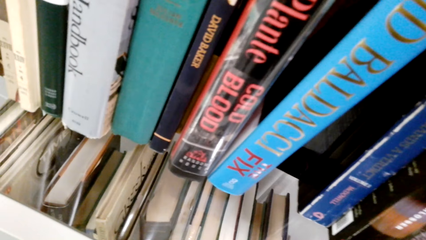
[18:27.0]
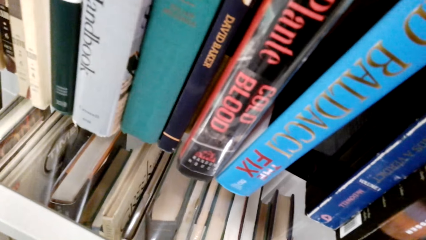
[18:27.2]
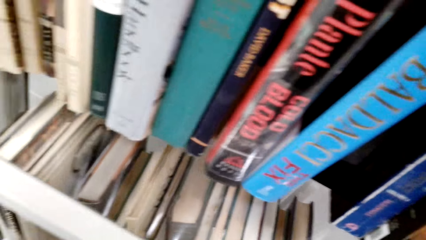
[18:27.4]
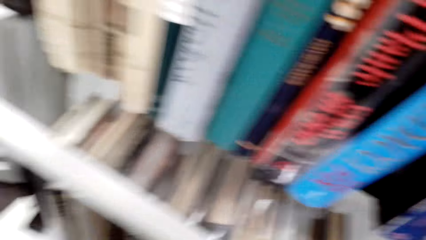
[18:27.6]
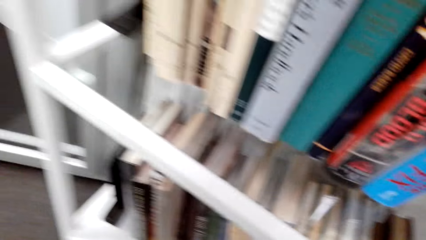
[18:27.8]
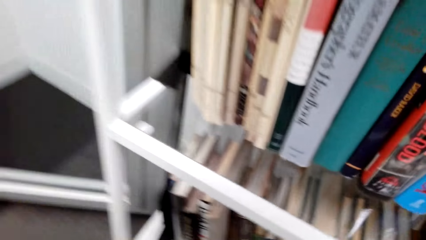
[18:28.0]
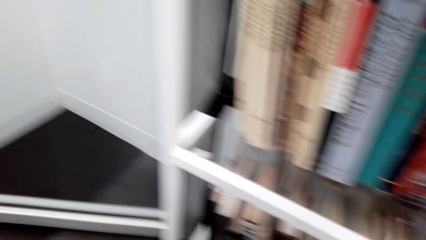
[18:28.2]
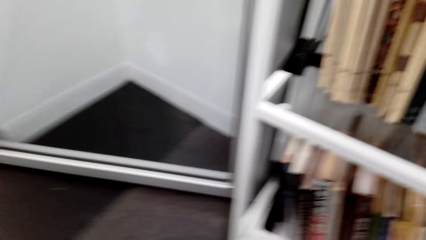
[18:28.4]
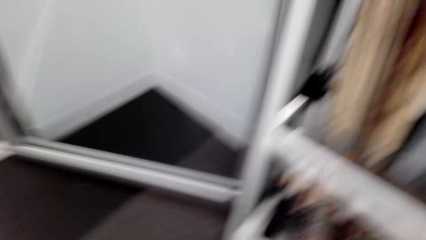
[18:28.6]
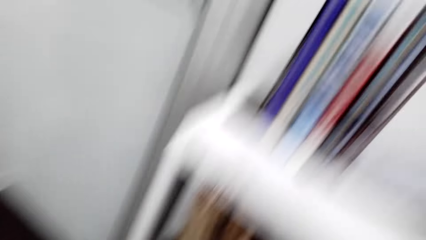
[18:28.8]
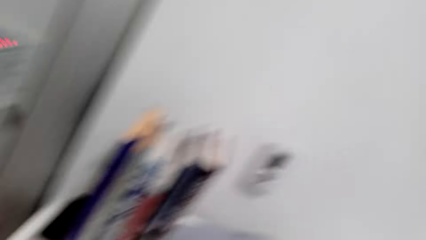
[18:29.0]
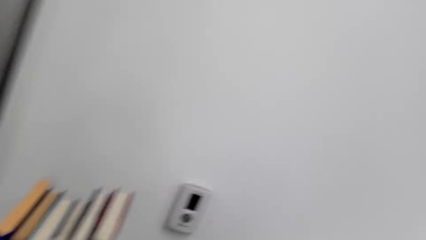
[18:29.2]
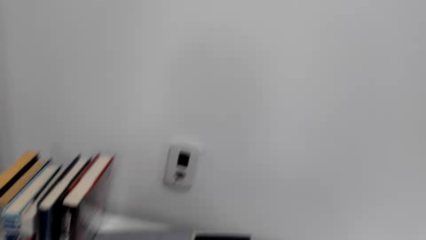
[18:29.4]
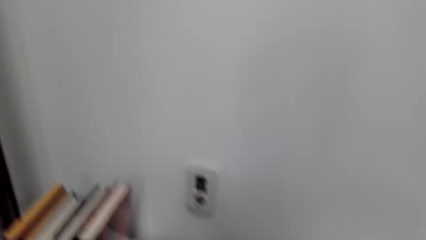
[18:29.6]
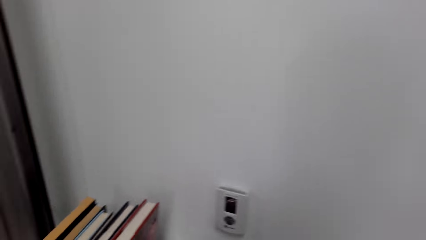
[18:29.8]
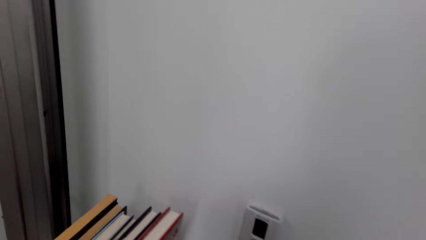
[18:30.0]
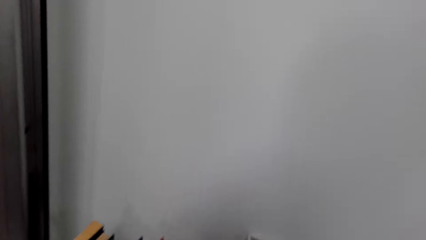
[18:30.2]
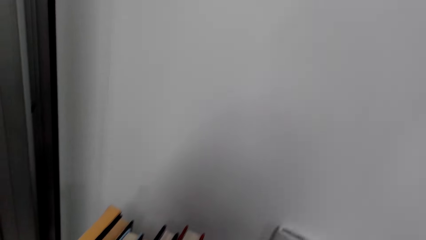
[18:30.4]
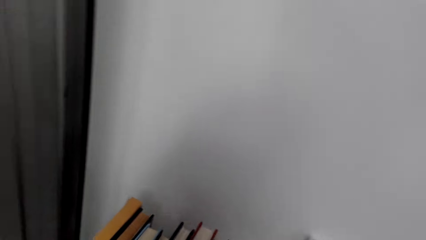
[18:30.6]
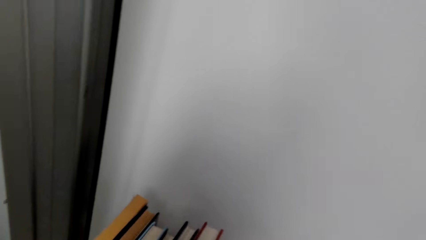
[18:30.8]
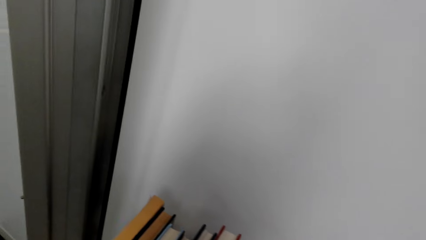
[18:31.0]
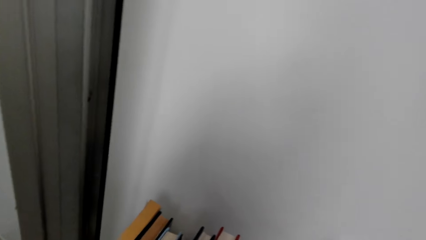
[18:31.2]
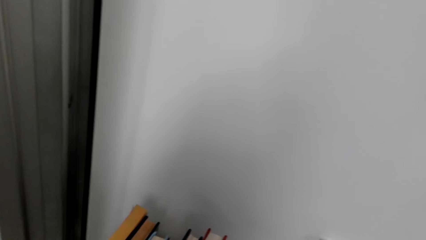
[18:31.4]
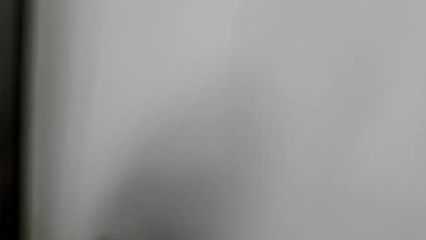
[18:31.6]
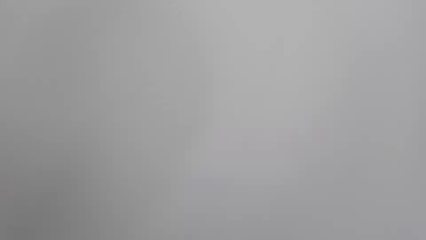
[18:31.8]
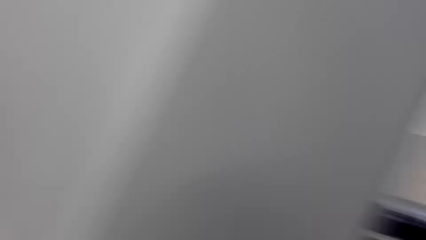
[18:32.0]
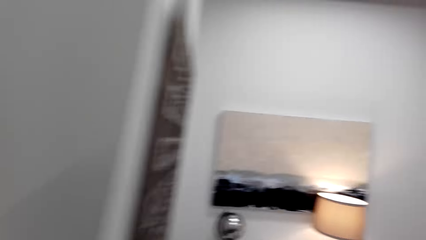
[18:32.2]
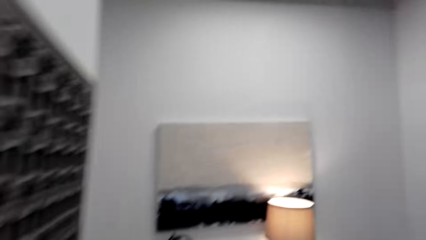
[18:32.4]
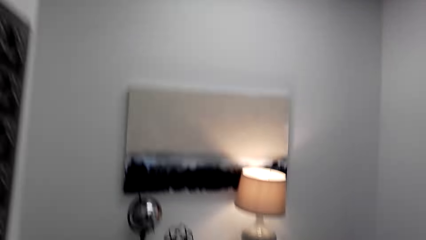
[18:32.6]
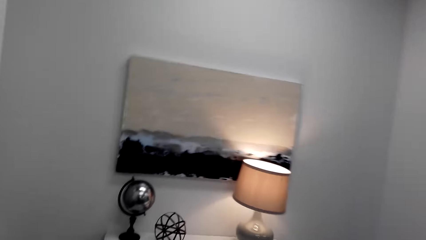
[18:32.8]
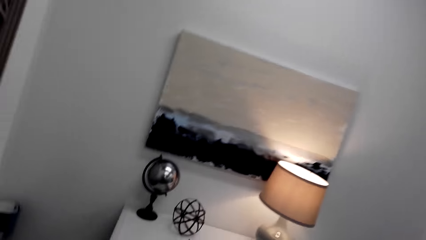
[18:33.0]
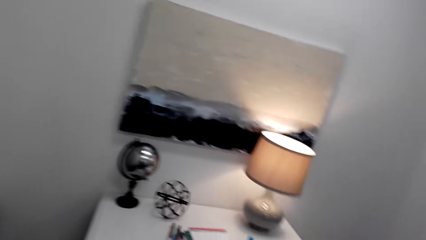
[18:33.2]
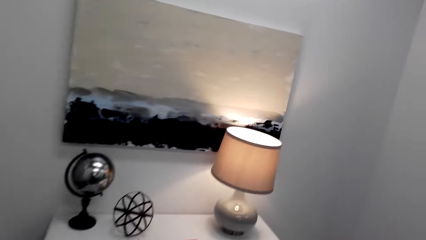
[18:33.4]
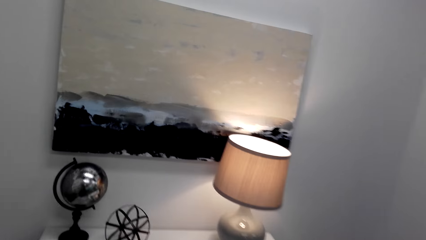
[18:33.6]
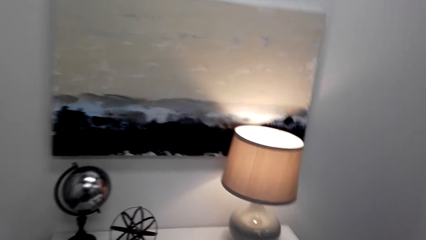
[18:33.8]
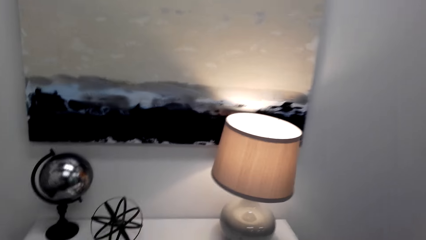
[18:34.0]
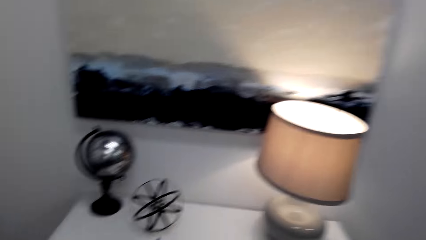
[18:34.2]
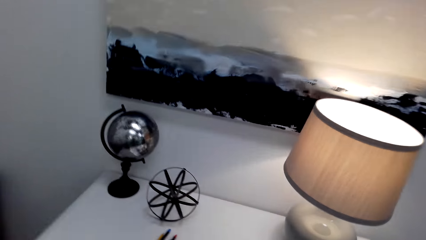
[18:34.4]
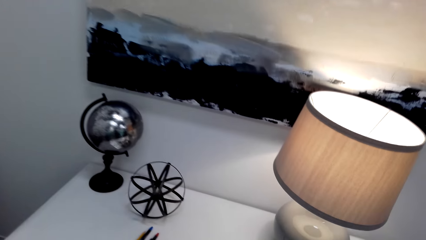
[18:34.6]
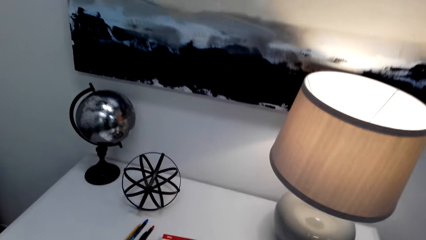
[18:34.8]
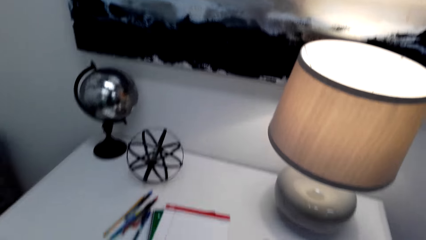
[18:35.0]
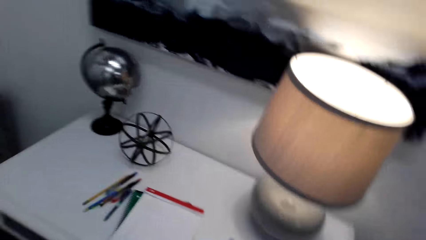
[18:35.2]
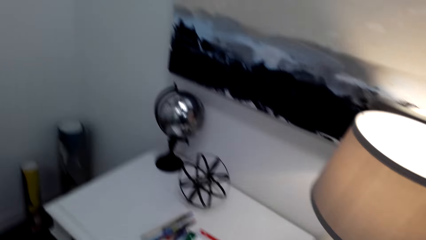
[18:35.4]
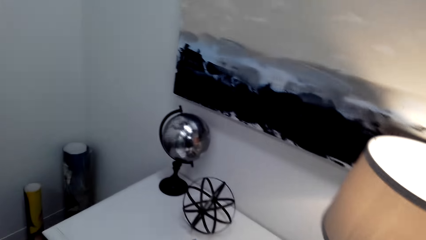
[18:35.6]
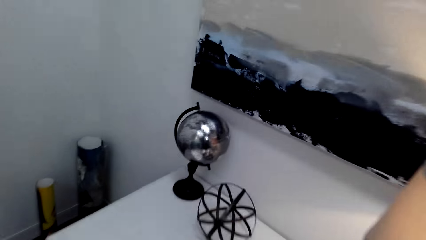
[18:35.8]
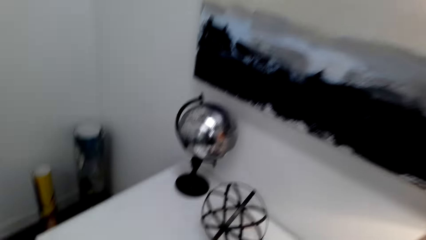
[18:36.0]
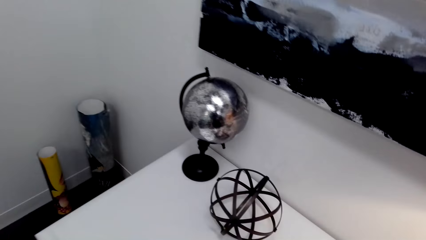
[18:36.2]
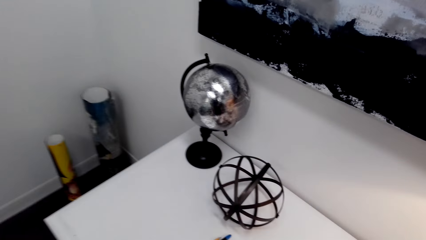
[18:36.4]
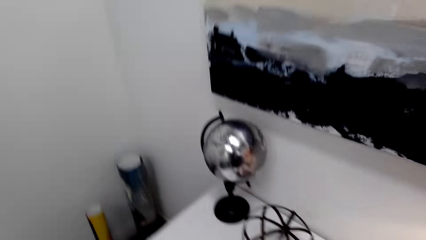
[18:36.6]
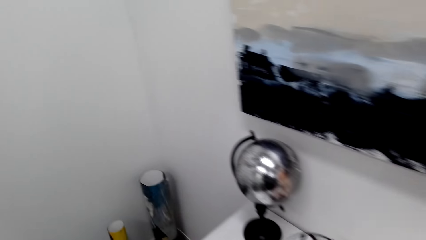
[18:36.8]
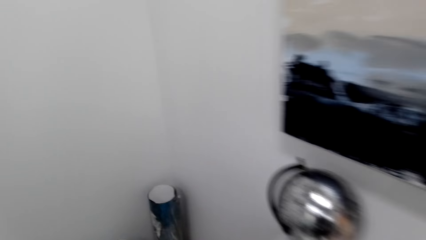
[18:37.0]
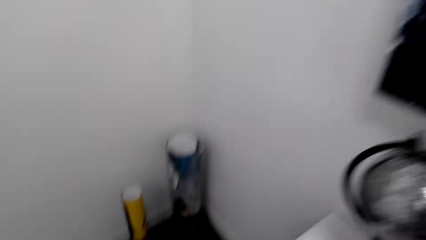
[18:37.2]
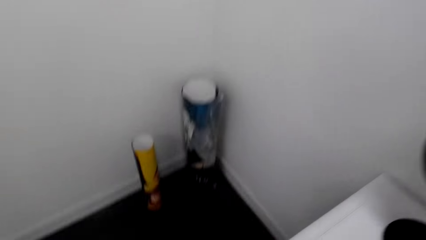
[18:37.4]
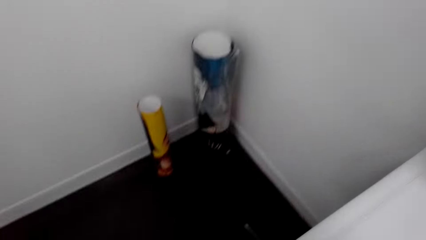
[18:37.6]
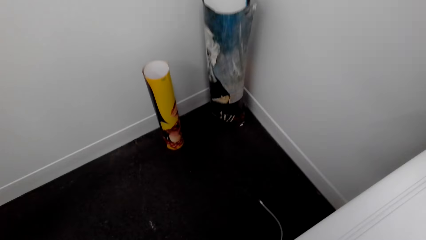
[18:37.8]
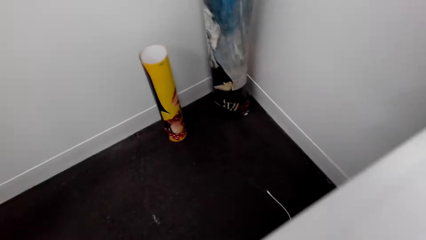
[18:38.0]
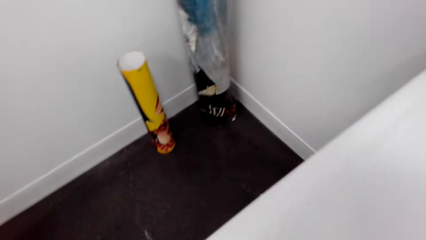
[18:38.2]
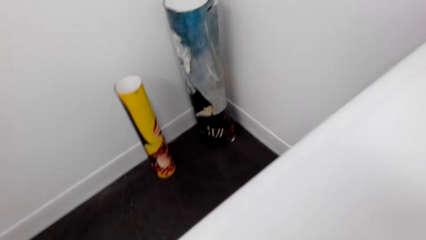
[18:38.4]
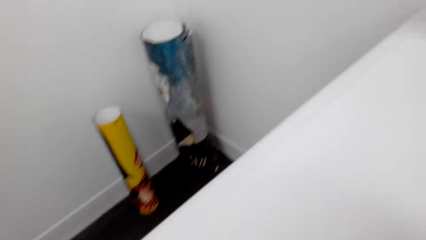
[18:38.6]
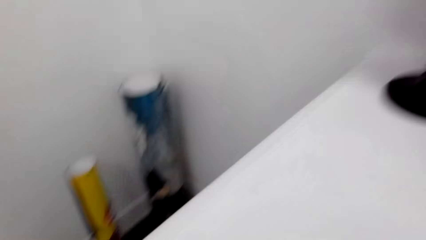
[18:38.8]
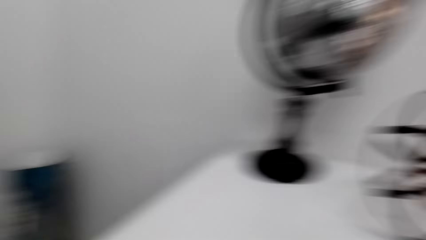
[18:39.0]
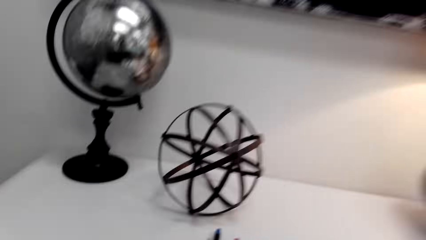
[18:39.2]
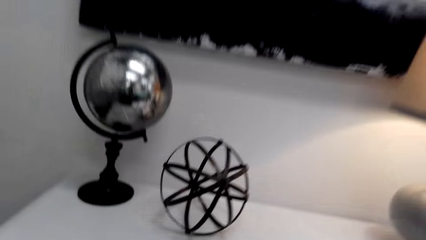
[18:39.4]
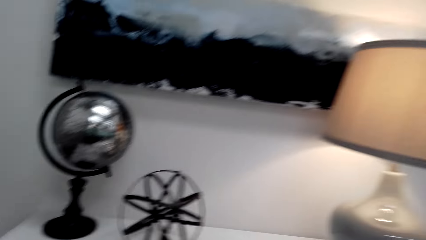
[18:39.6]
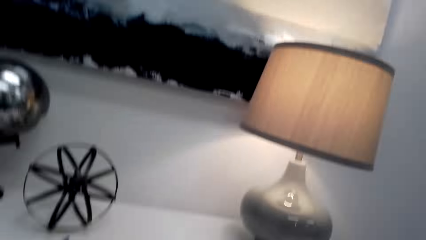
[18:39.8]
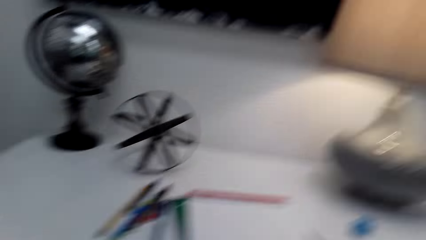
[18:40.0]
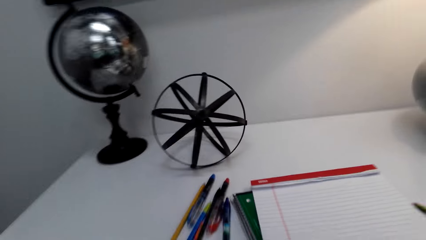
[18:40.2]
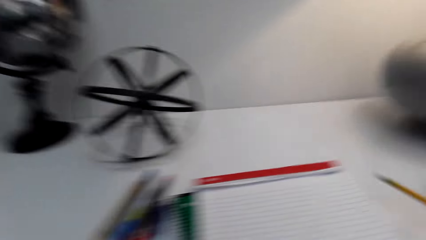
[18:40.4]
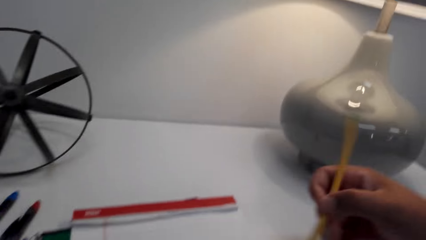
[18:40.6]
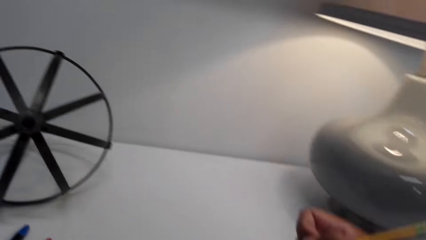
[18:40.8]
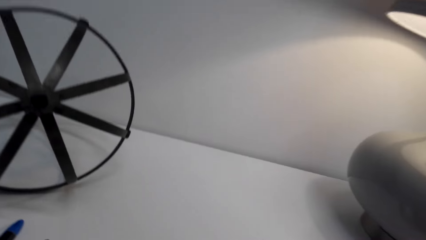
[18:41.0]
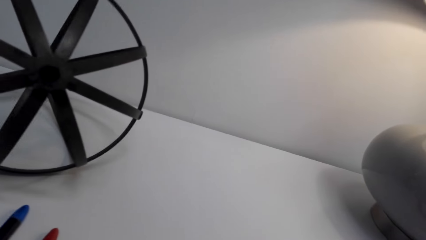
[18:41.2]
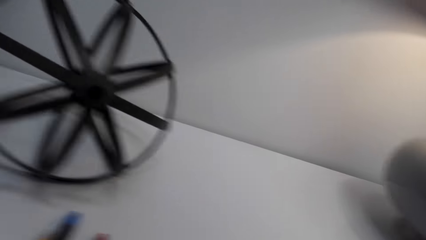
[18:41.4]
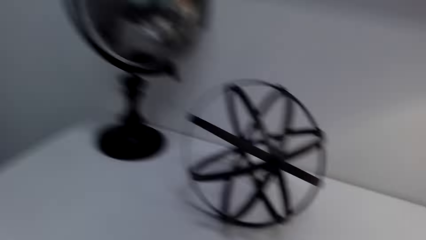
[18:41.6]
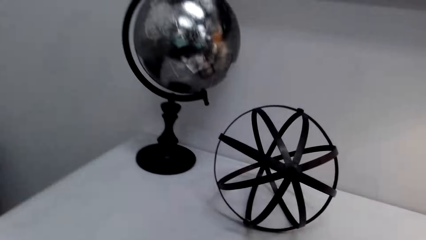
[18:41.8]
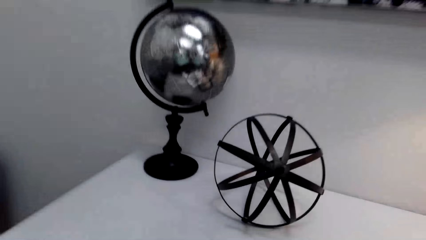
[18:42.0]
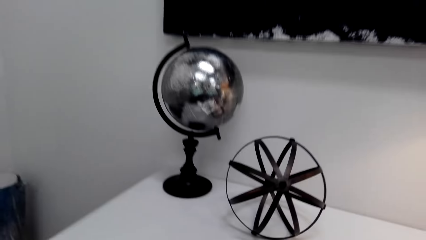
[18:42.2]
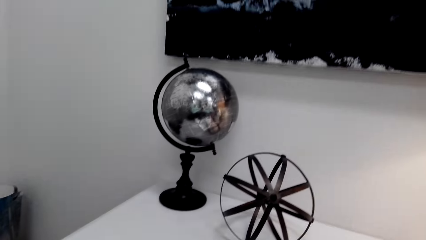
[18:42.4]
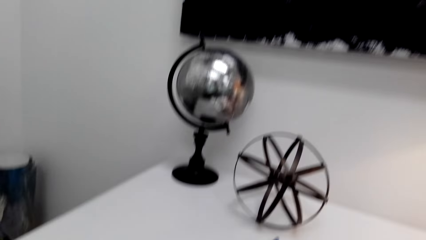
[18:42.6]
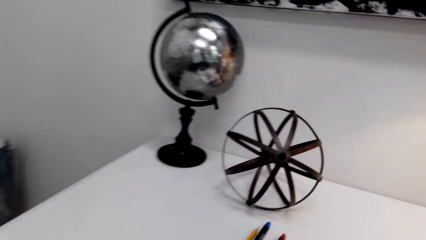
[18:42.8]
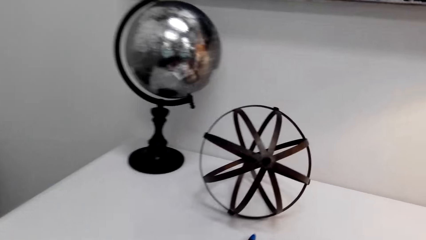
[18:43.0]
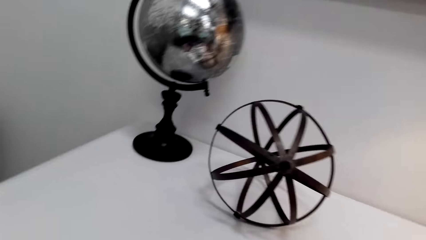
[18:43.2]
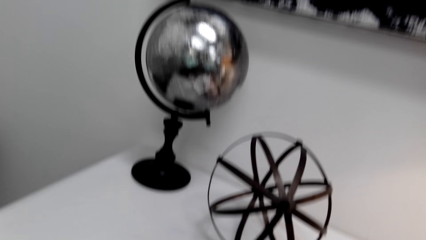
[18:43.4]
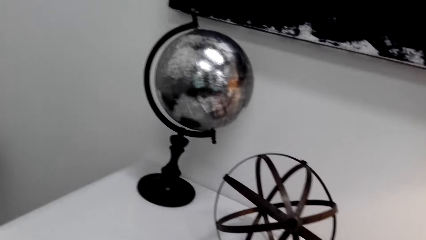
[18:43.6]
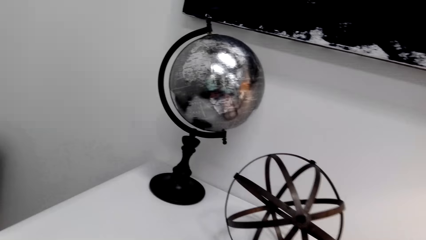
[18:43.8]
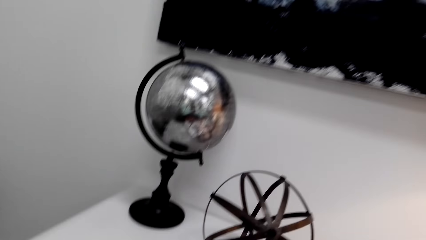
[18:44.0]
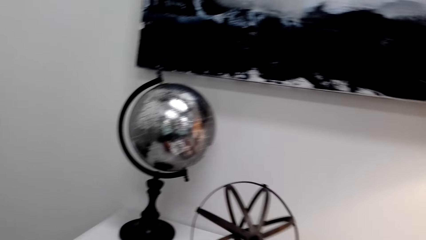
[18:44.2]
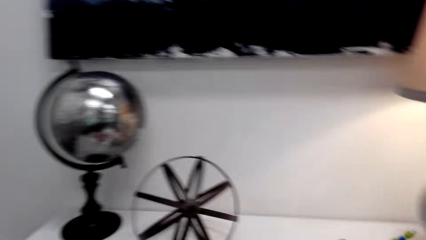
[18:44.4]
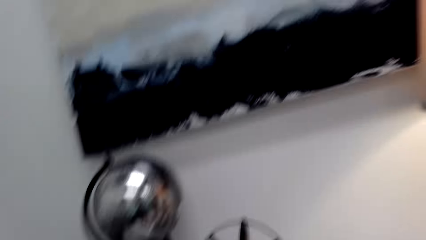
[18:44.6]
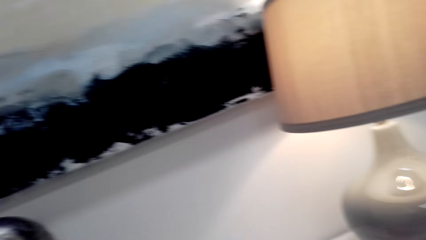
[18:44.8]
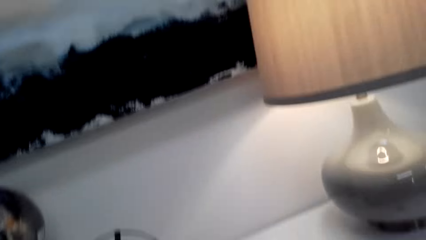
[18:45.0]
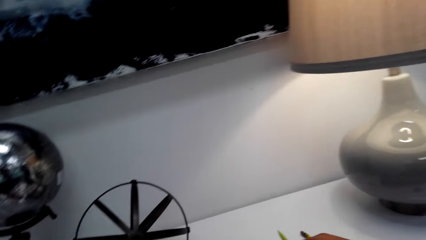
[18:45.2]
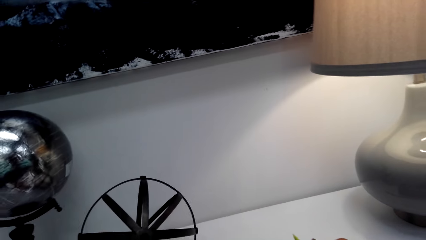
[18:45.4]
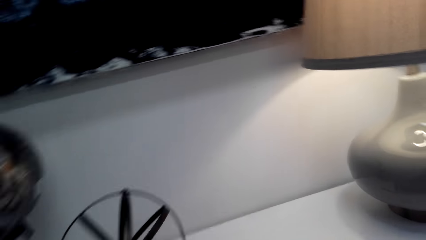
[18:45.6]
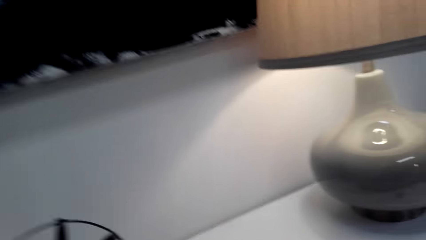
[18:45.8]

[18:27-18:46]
The camera wearer walks in the room. They stand up. They converse. They move towards the study table. They walk in the room. They look around the room. They sit beside the study table. They pick a pen from the table. They look around the room.
